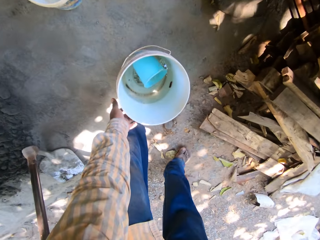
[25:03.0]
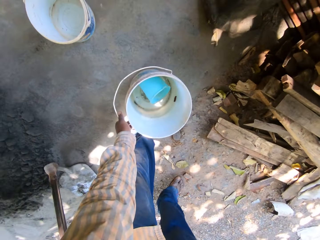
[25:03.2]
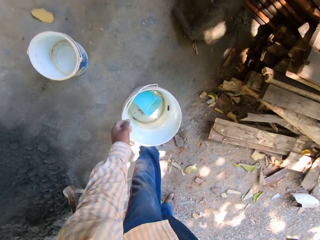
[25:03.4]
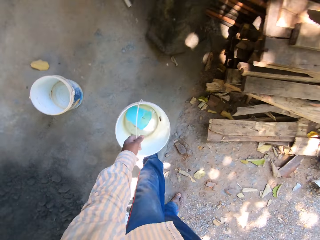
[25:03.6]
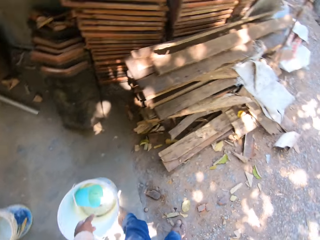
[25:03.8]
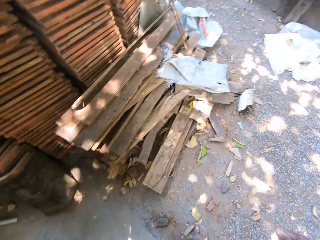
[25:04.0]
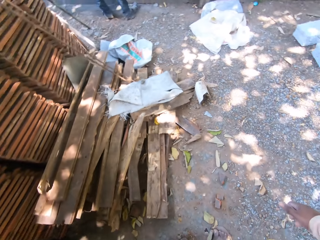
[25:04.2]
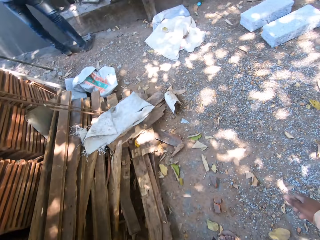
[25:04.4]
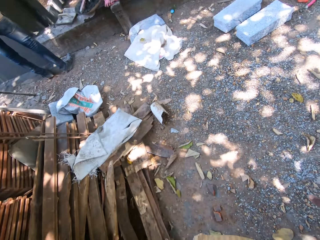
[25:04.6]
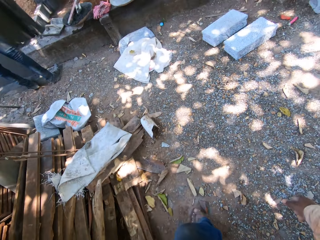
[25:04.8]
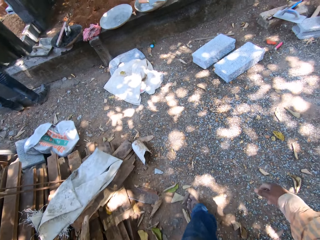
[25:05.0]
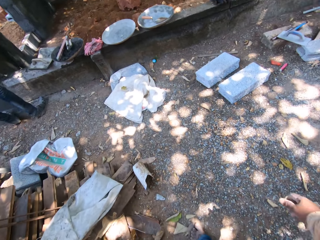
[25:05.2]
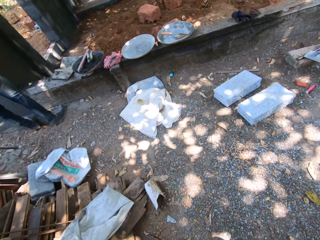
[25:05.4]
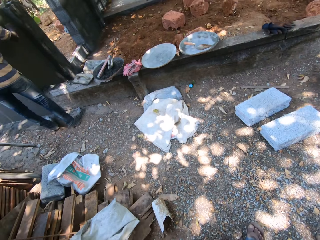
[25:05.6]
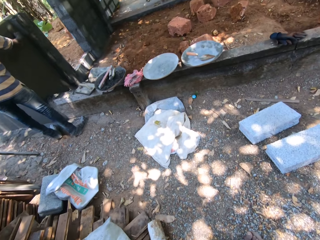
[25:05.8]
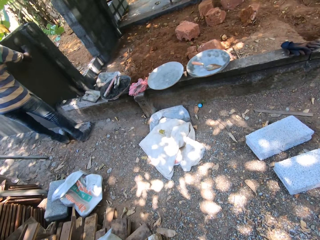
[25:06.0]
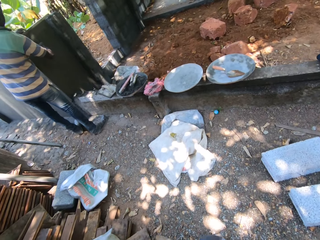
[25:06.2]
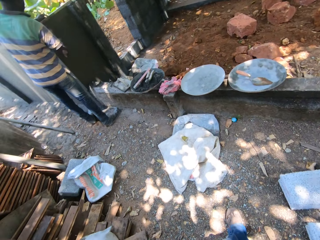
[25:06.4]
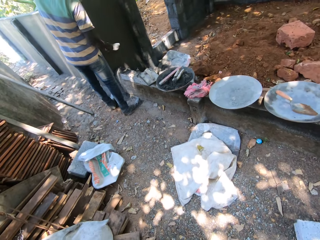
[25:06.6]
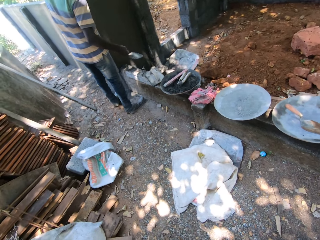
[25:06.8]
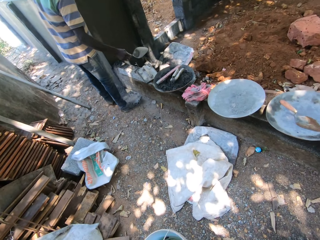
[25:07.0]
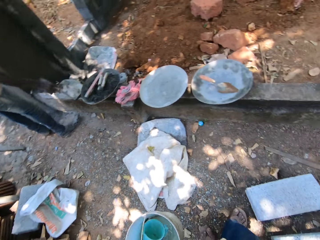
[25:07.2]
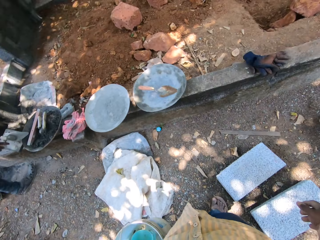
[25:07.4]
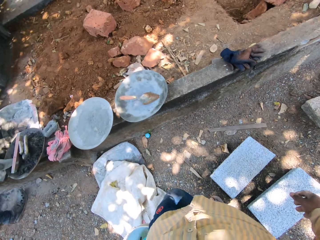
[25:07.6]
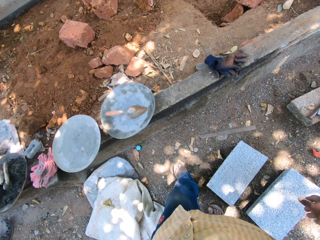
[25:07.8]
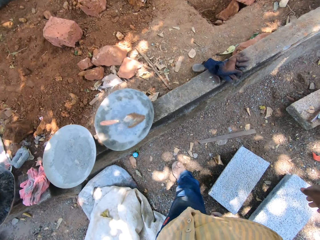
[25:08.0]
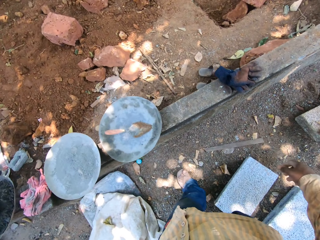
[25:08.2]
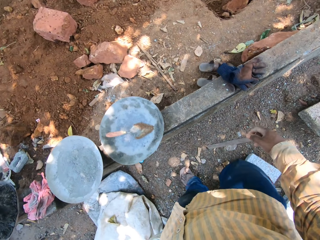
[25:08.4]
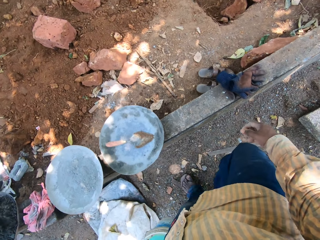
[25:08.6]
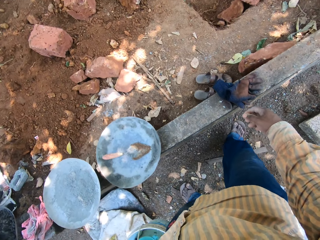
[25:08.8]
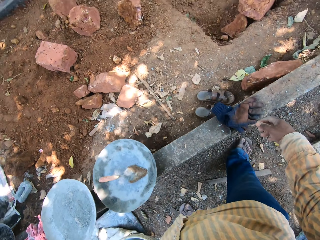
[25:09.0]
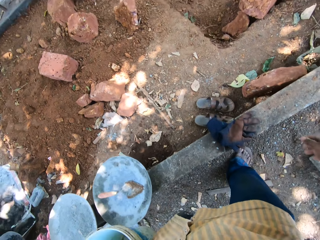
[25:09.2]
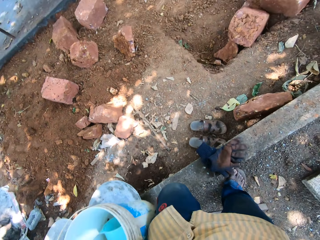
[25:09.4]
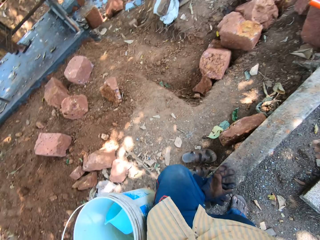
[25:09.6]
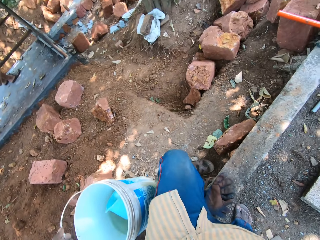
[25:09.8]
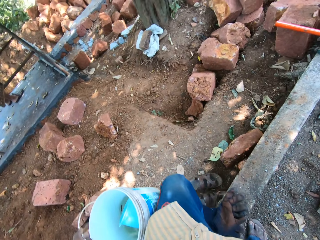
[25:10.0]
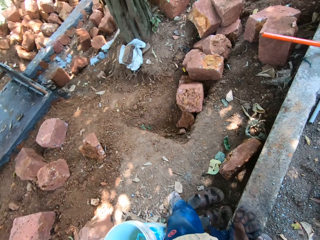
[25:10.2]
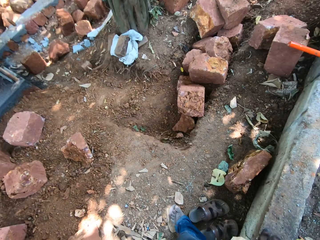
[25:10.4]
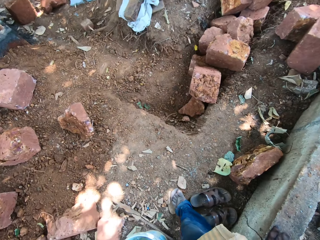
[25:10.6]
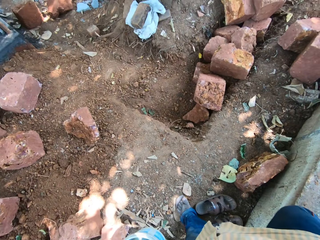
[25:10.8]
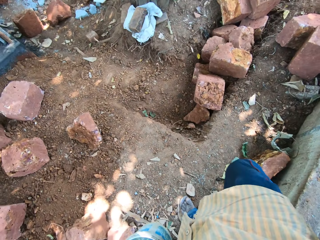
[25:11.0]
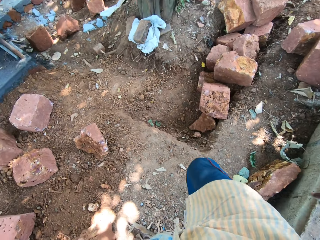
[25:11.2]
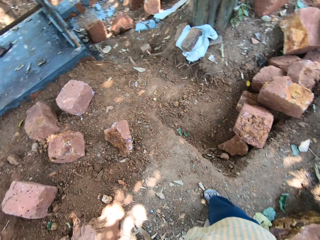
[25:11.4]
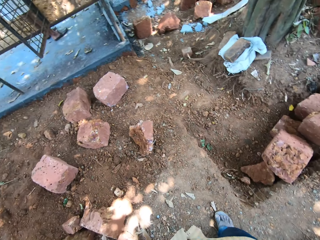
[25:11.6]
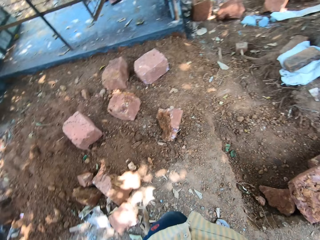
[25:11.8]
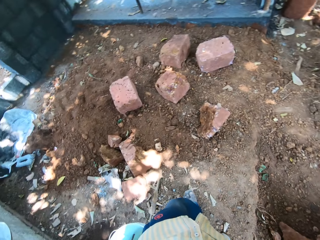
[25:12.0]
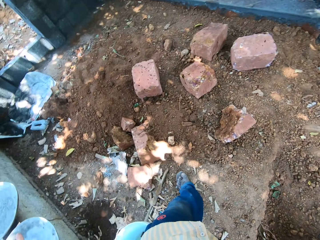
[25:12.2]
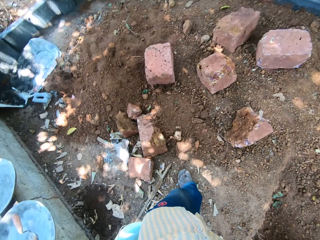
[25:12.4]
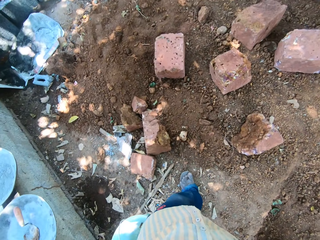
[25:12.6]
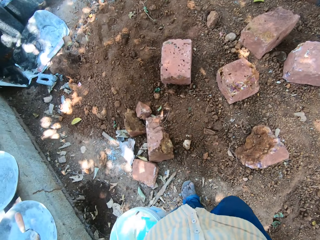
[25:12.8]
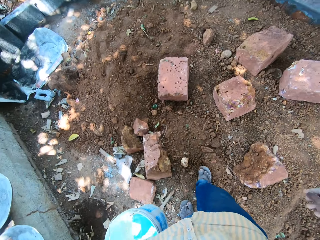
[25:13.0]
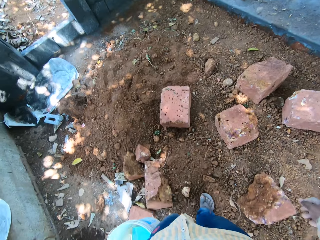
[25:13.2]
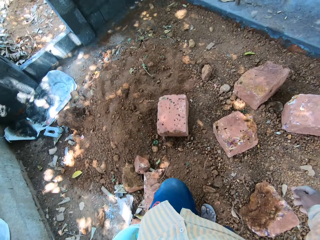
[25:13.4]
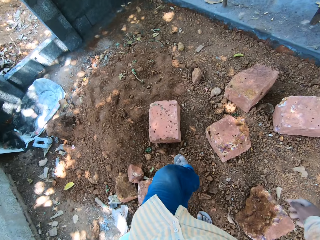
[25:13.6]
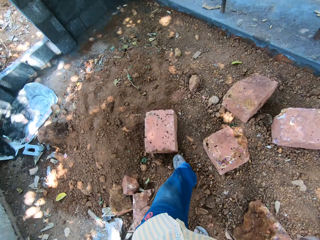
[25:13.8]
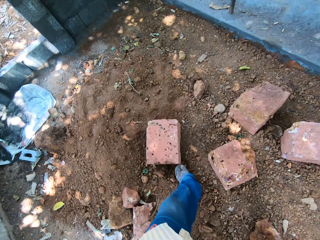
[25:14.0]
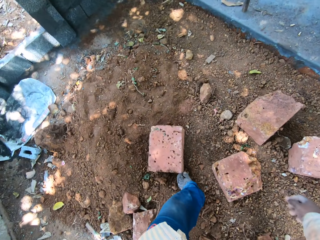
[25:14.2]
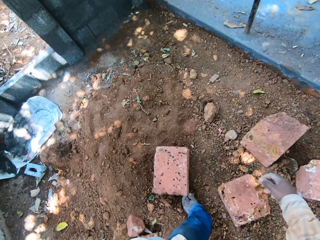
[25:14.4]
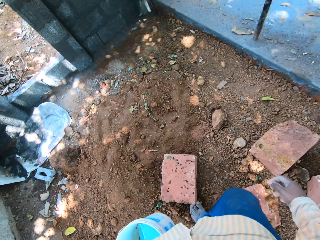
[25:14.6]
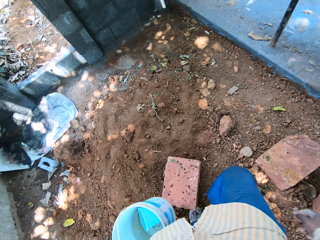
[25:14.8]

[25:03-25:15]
The camera wearer picks up a bucket of water from the ground with his left hand. He walks. The man smoothens the wall with the hand shovel in his right hand. The camera wearer drops the hand shovel in the head pan on the wall with his hands.

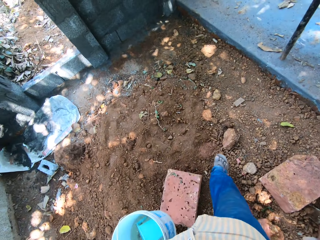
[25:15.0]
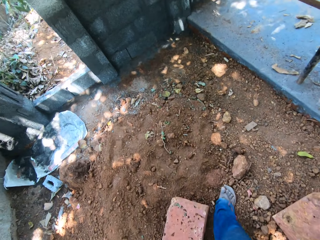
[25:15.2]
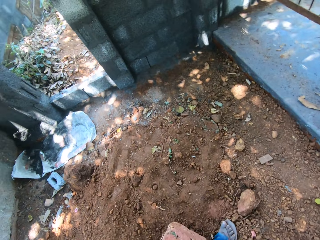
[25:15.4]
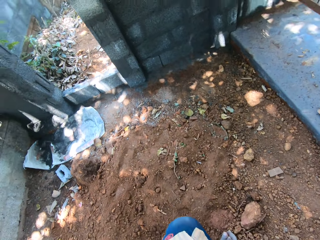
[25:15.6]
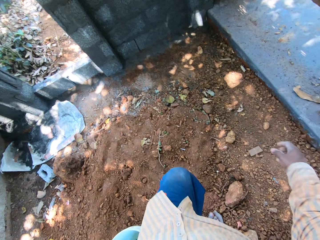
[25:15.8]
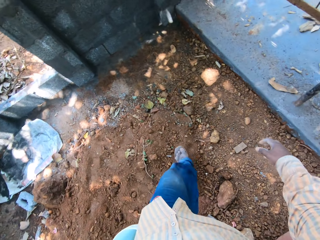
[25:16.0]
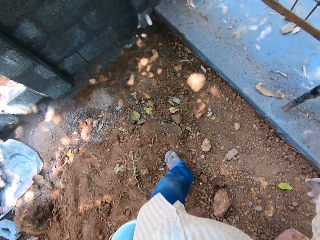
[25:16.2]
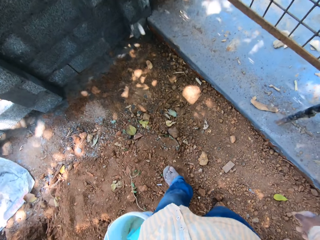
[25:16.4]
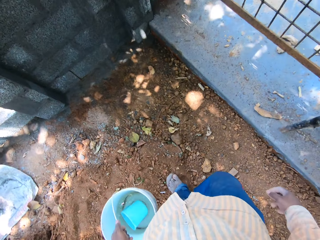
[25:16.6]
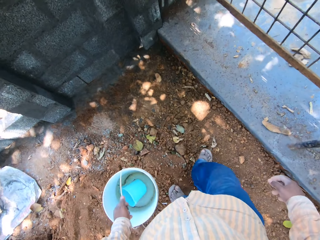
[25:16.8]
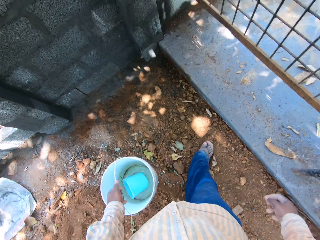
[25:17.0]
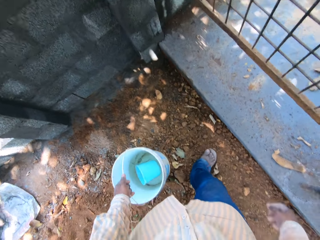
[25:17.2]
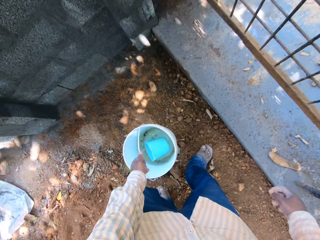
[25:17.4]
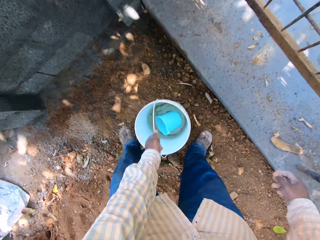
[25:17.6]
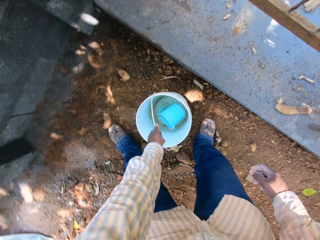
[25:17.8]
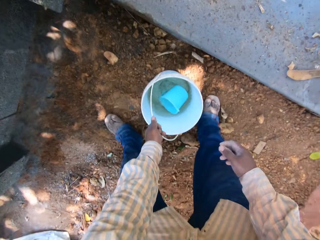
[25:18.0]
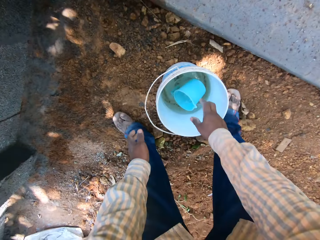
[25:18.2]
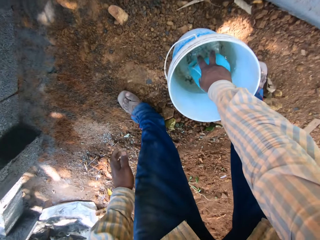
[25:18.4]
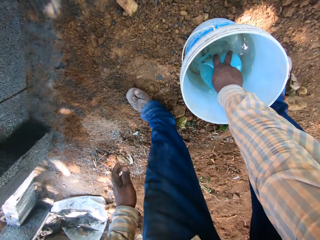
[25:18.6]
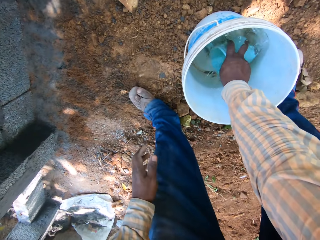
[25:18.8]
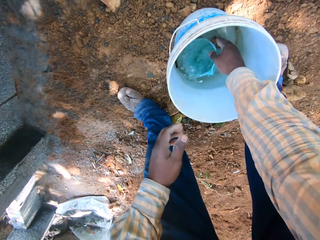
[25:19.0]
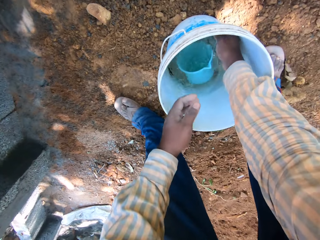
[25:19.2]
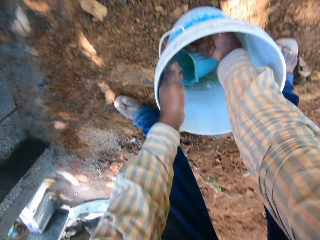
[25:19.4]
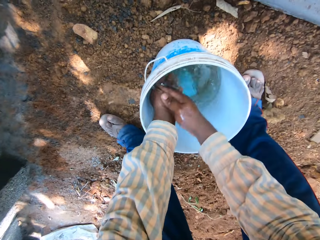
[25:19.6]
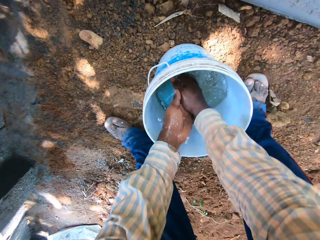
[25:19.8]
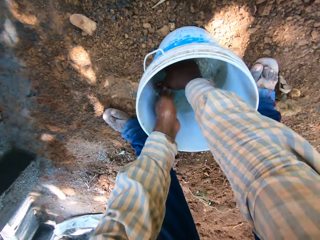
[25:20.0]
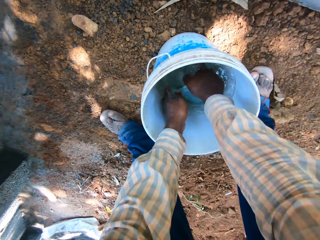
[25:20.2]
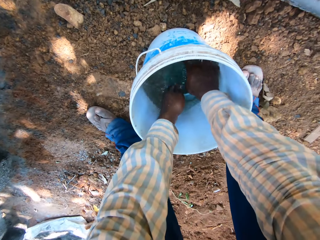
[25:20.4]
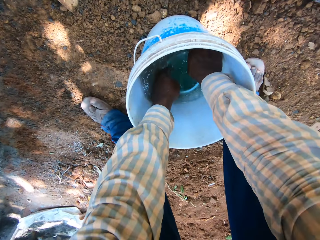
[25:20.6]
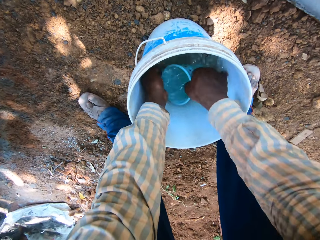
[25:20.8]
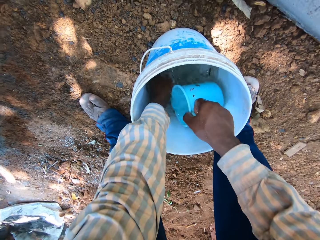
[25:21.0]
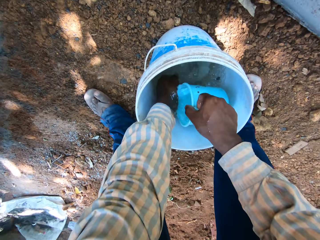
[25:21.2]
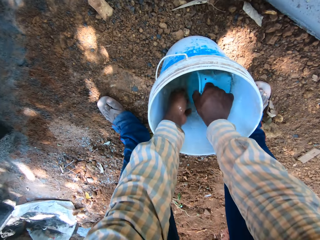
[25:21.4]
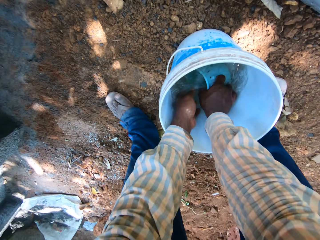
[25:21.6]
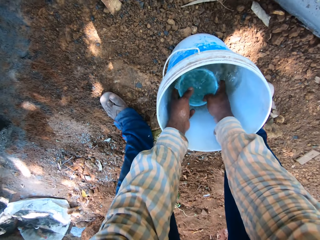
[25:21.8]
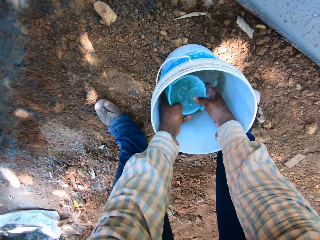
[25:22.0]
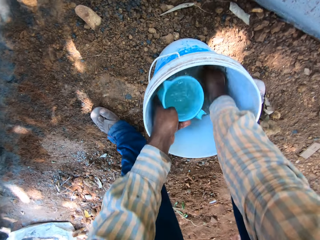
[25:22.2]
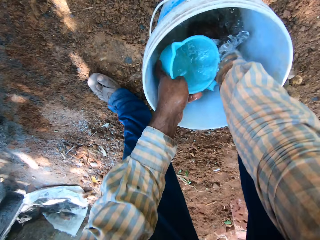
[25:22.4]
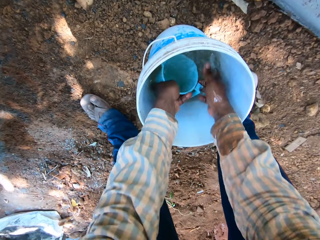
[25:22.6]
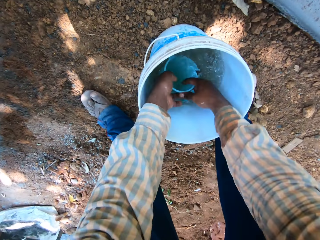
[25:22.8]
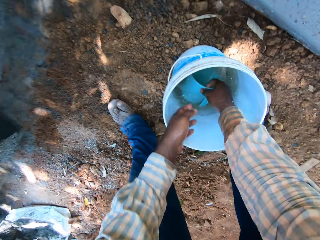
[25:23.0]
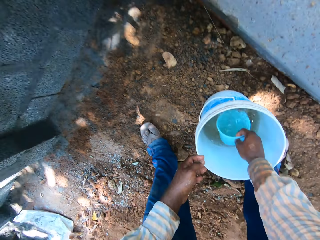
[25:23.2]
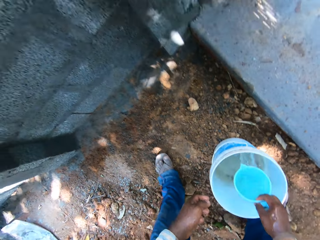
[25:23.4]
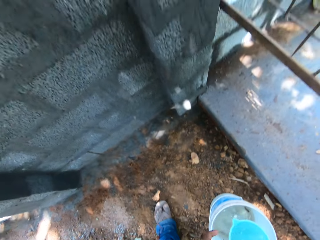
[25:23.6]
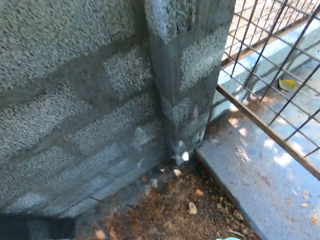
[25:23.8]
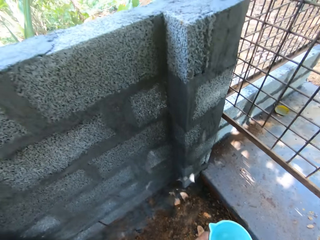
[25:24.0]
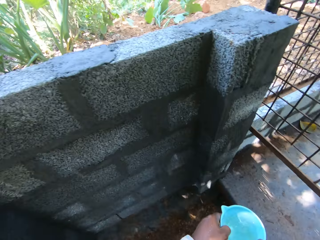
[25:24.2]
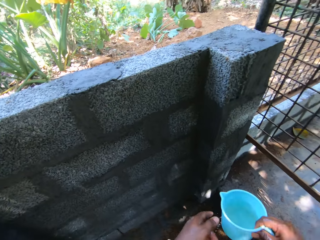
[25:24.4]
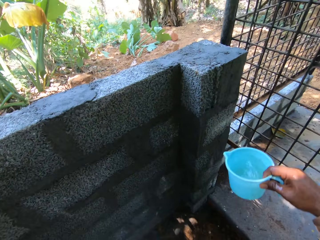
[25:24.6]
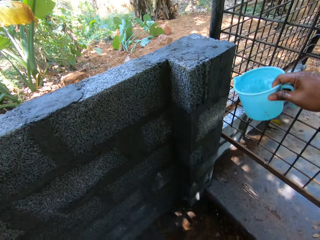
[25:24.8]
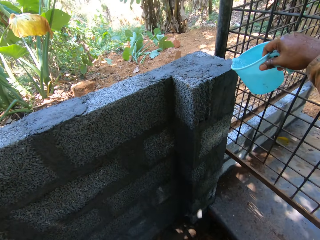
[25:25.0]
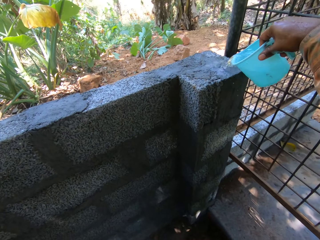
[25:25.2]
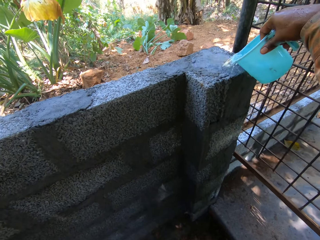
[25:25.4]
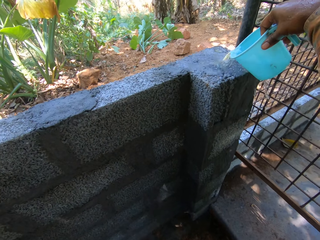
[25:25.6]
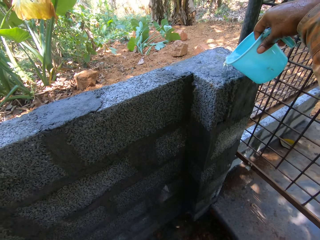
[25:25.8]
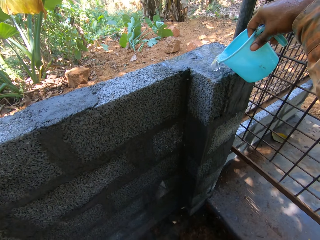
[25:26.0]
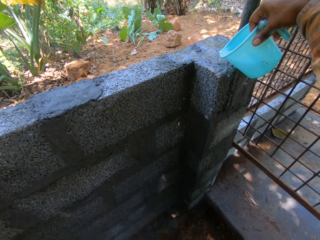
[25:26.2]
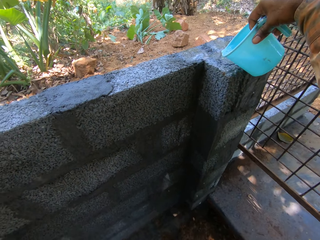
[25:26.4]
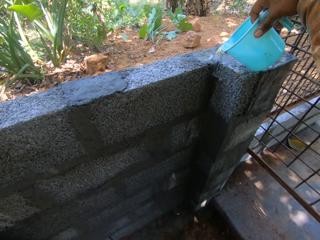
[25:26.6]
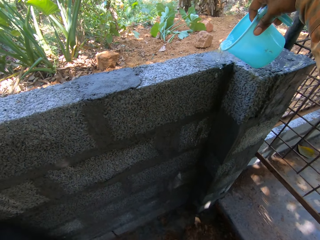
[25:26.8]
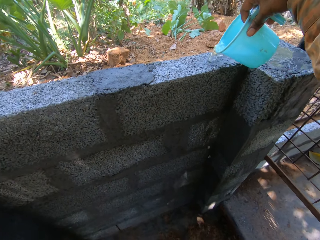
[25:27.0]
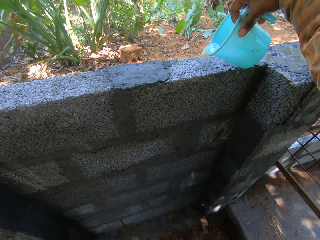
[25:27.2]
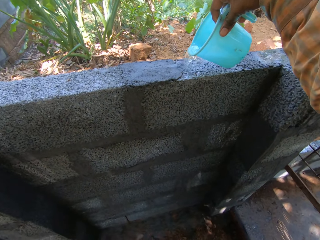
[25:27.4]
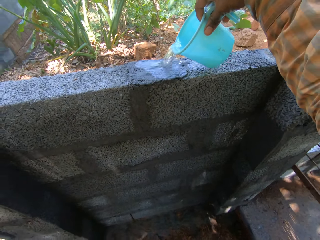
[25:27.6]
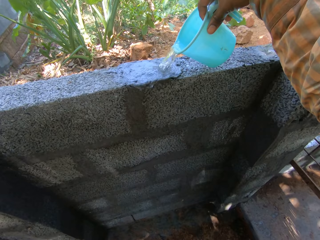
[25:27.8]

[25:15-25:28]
The camera wearer drops the bucket of water on the ground with his left hand. He touches the small bowl in the bucket of water with his left hand. He washes his hands in the bucket of water. He picks up the small bowl in the bucket of water. He washes his left hand with water from the small bowl in his right hand. He fetches water from the bucket of water with the small bowl in his left hand. He passes the small bowl of water from his right hand to his left hand. He washes his right hand with water from the small bowl in his left hand. He fetches water from the bucket of water with the small bowl in his right hand. He pours water from the small bowl on the wall with his right hand.
